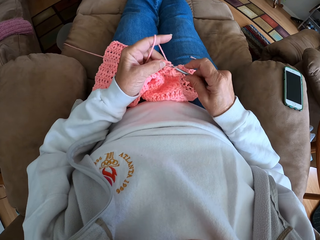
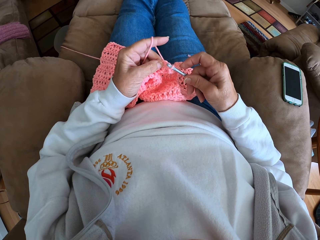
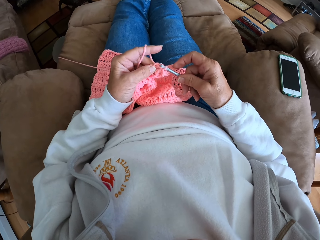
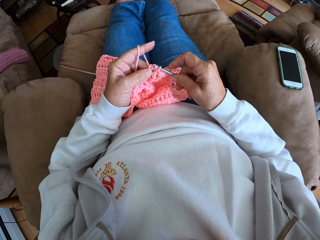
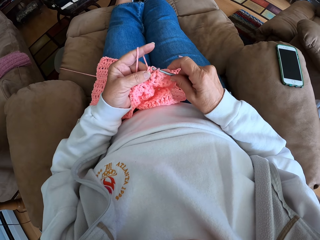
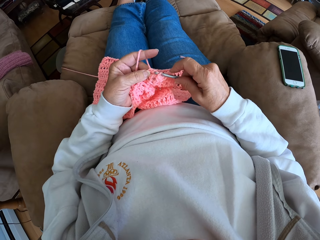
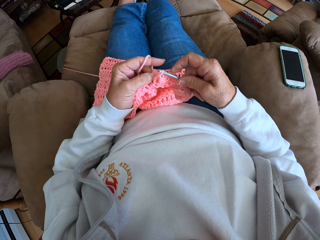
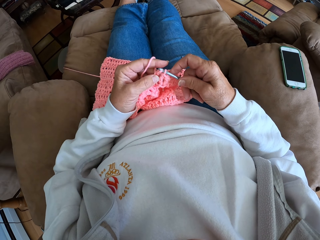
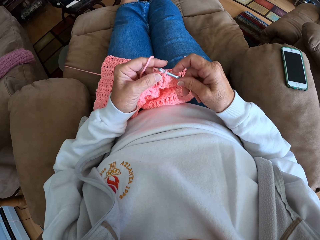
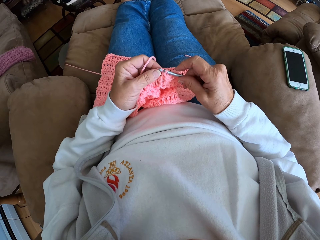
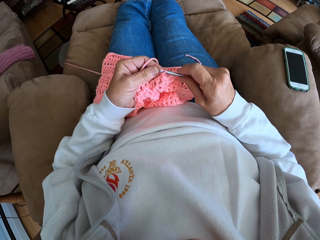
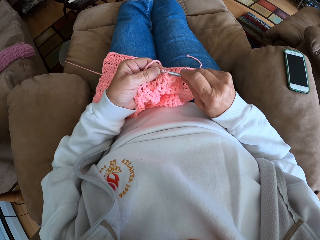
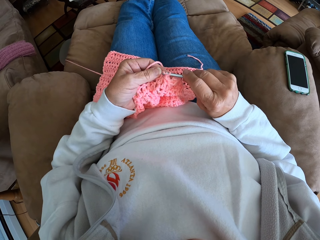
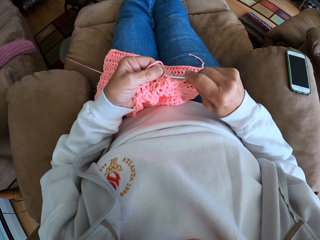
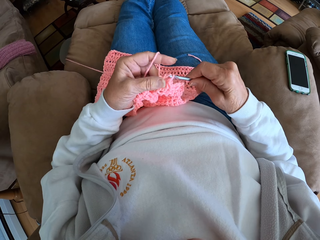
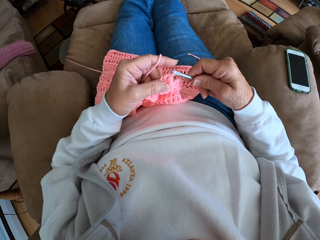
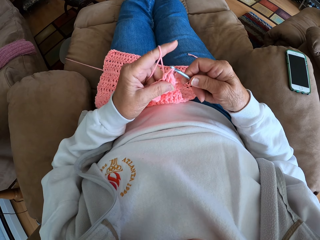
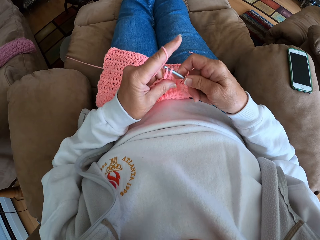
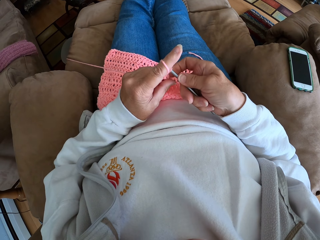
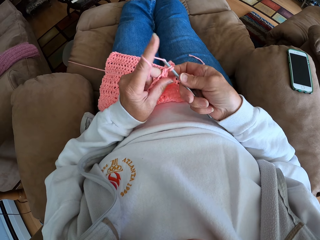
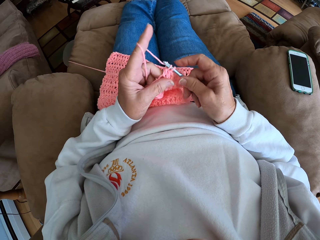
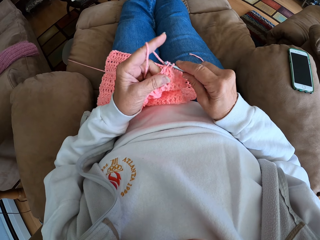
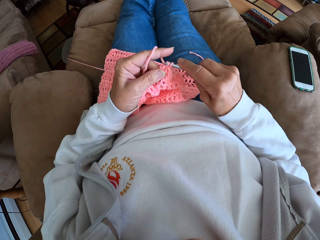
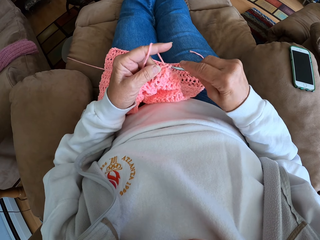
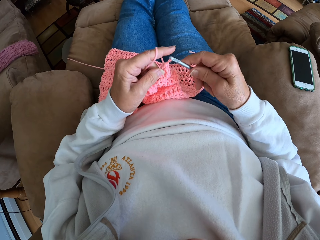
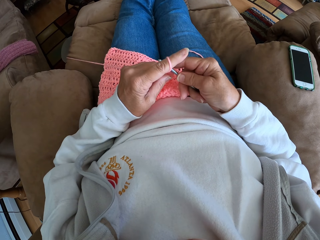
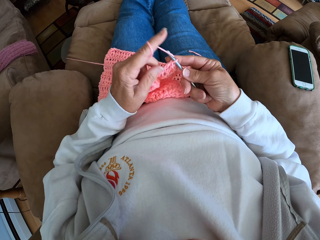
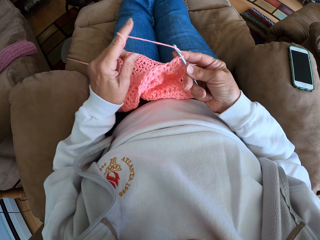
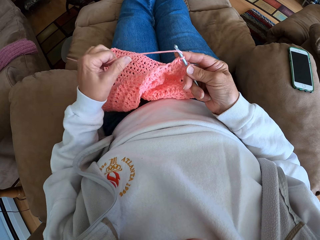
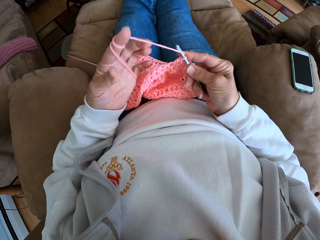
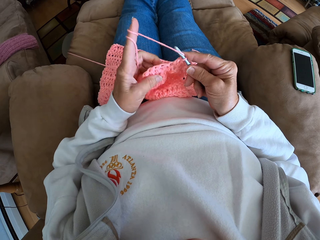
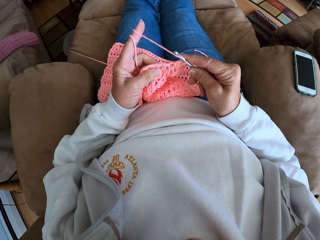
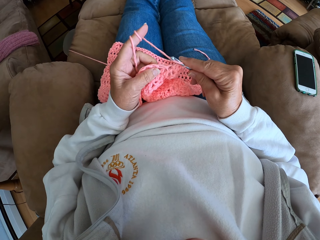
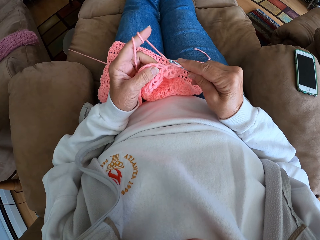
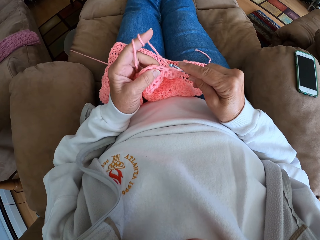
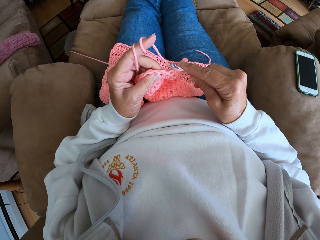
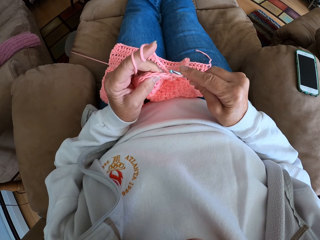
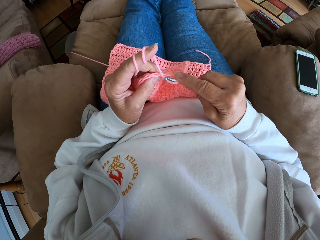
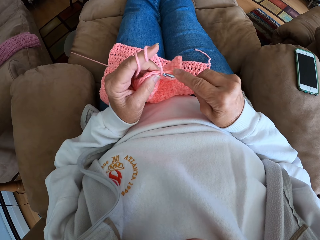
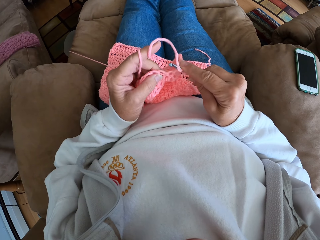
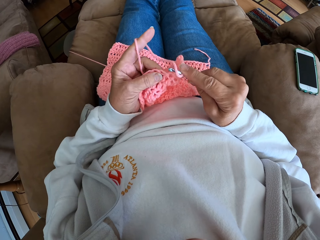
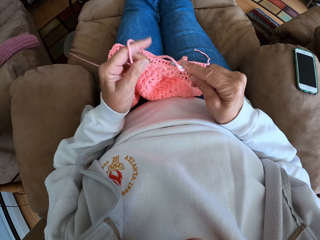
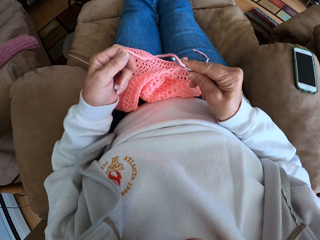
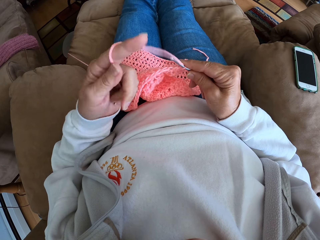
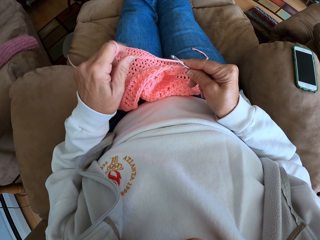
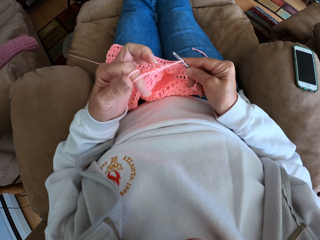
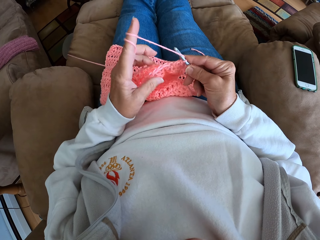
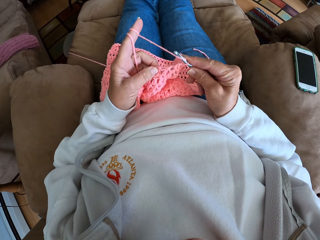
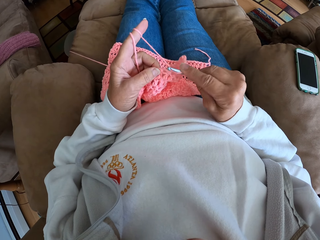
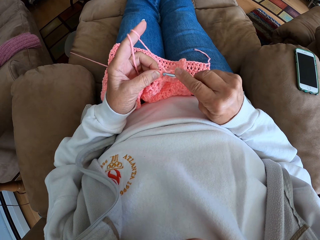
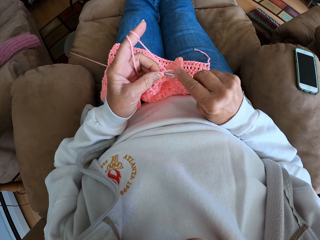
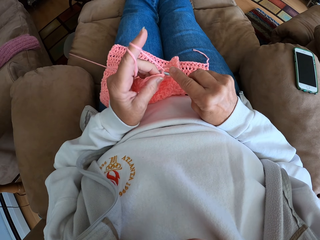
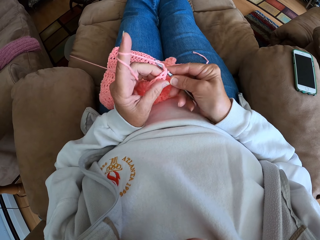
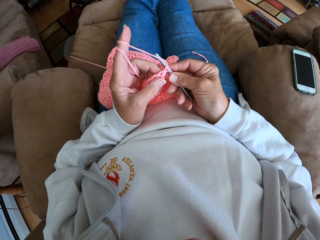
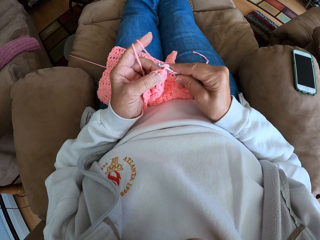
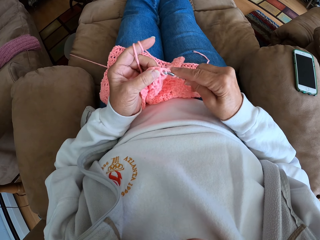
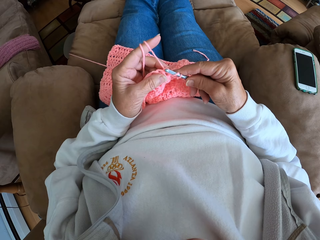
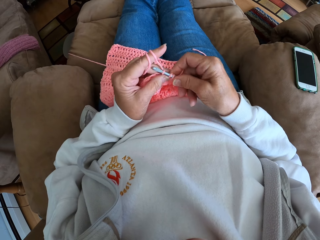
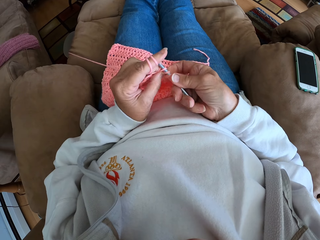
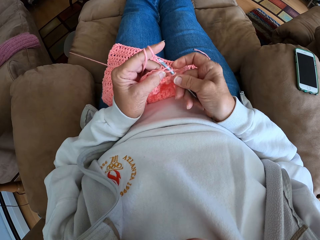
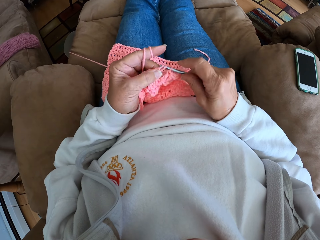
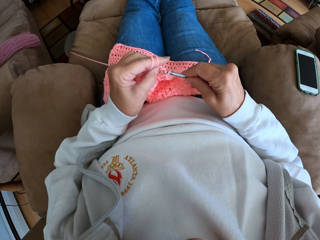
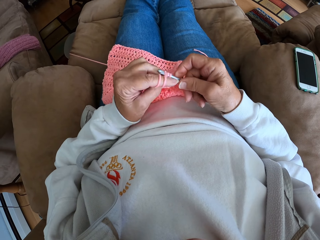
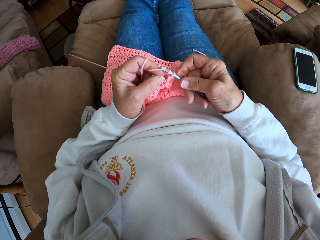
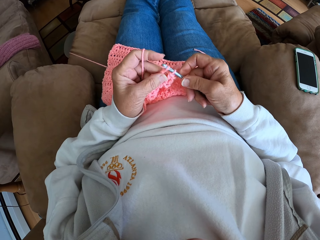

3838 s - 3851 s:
The camera wearer rolls some yarn on her left finger. She holds the crochet hook. She rolls some yarn on her left finger again. She continues crocheting with the yarn and the crochet hook.

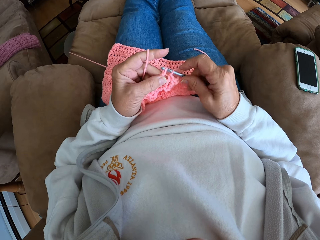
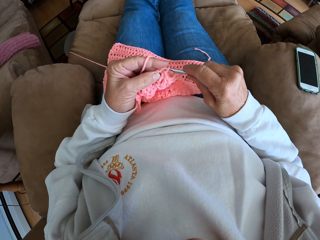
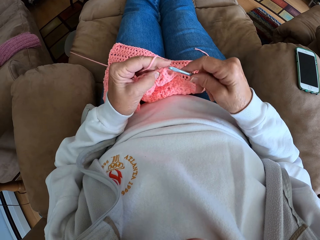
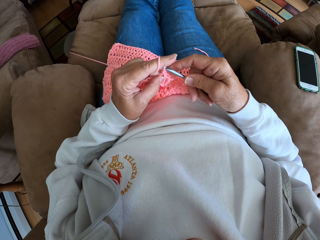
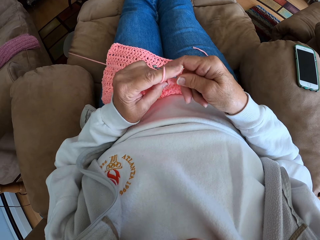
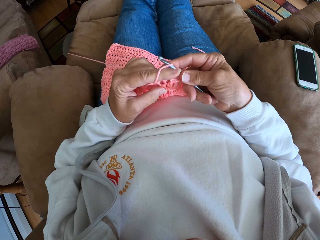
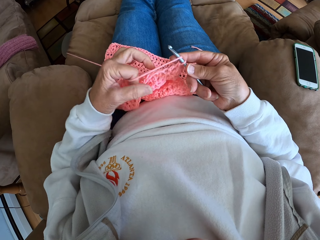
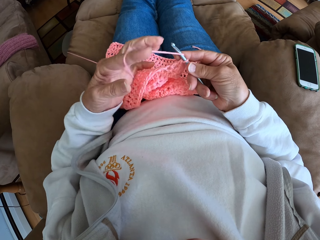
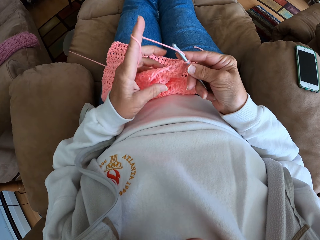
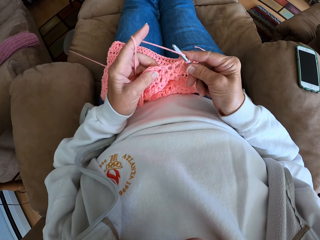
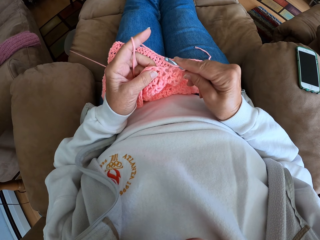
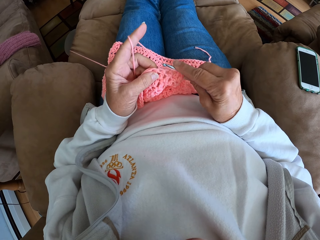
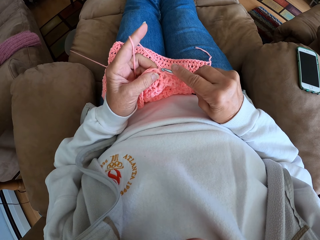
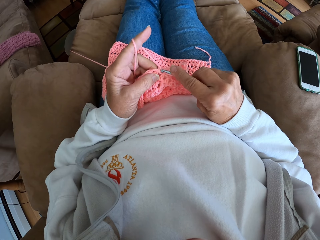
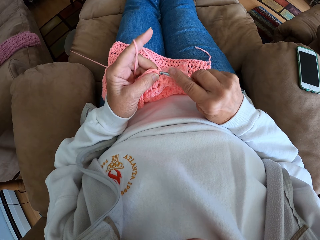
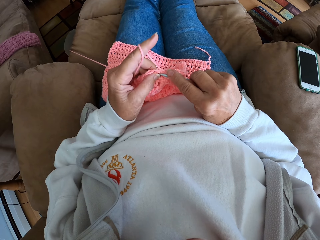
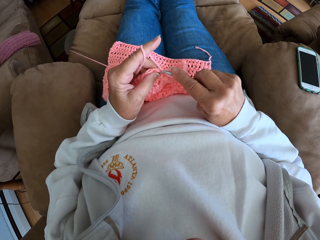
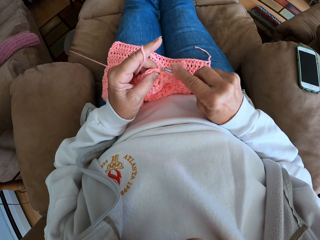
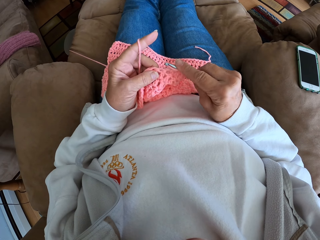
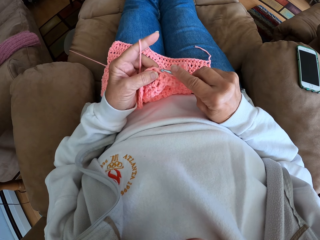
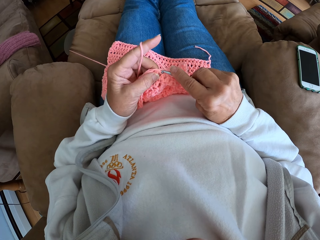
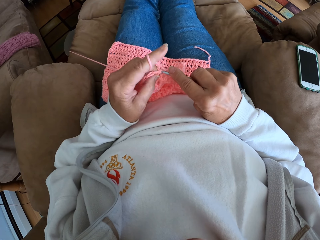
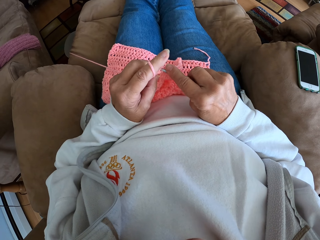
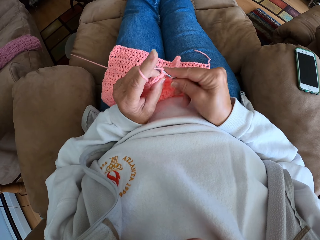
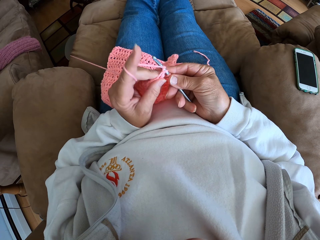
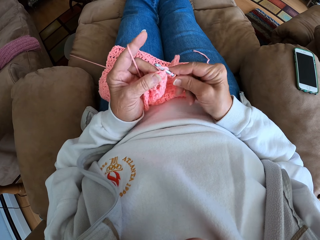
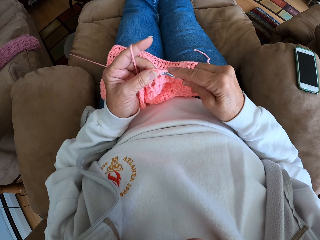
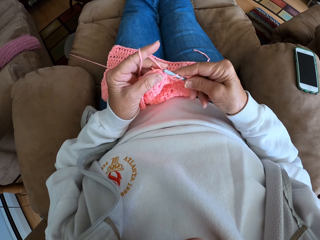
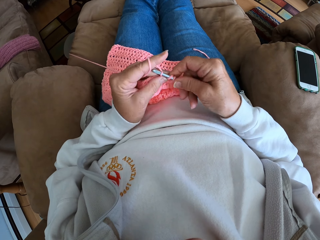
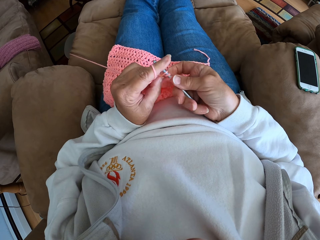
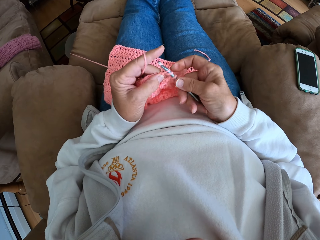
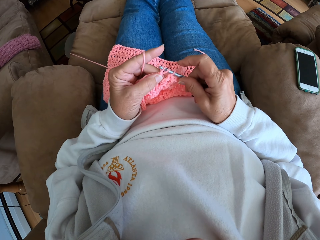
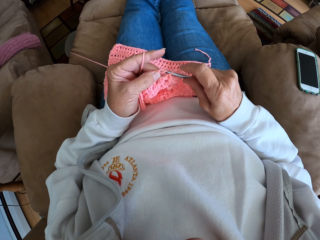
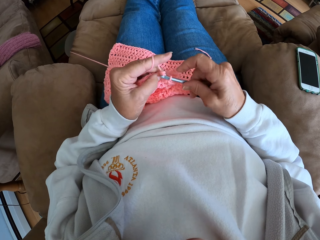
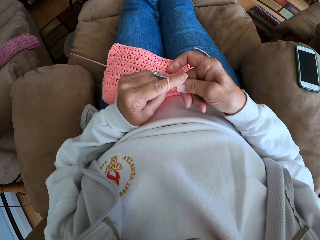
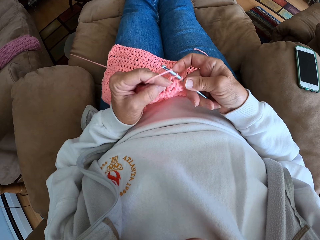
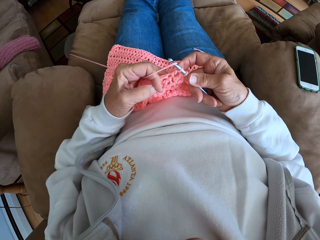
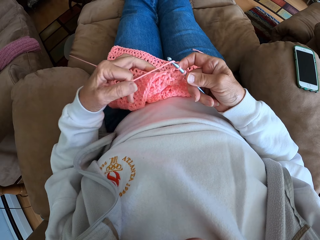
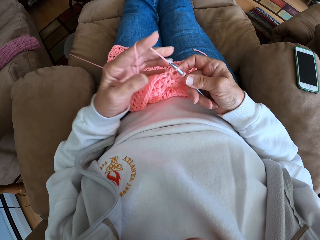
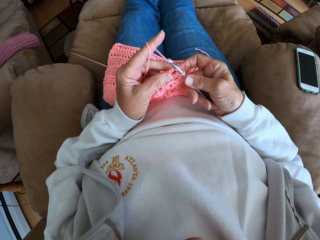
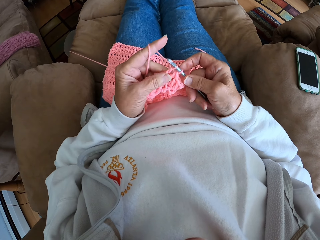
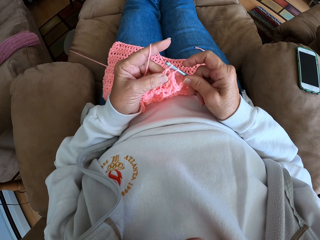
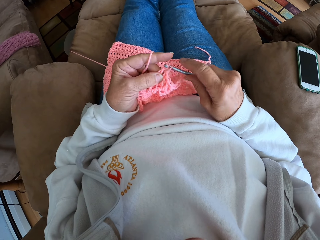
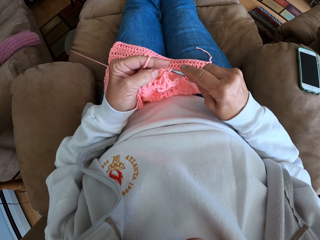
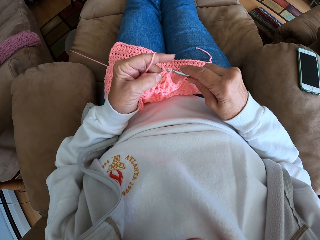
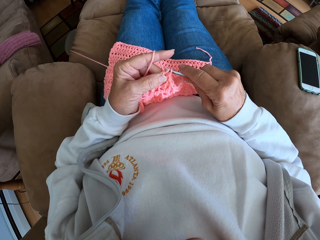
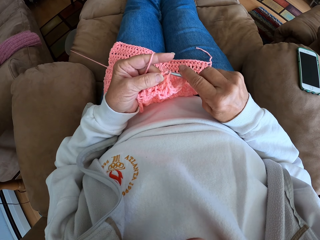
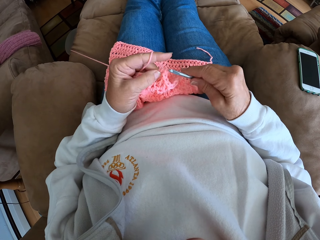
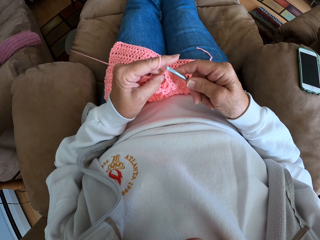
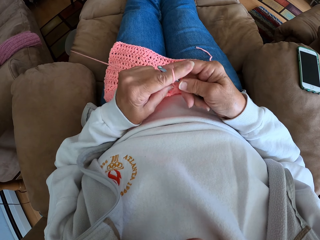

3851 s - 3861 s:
The camera wearer straightens the thread. She rolls some yarn on her left finger. She continues crocheting with the yarn and the crochet hook. She straightens the thread.
